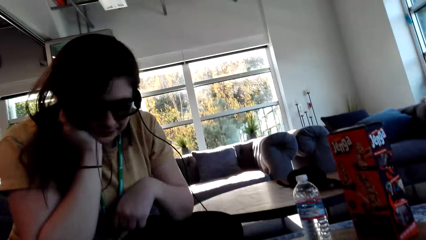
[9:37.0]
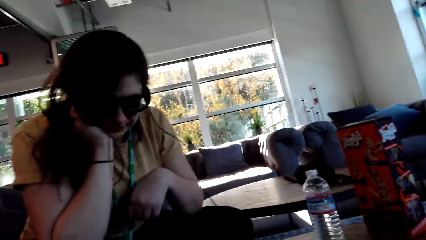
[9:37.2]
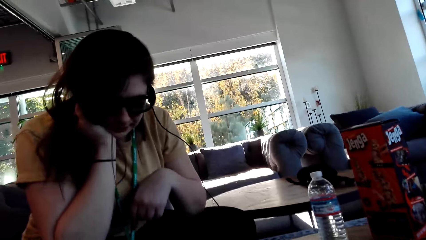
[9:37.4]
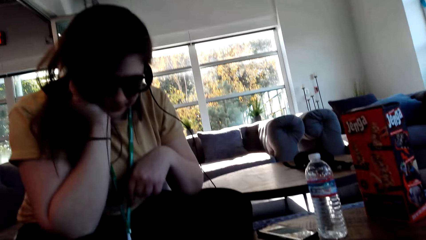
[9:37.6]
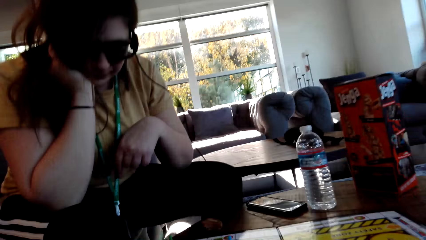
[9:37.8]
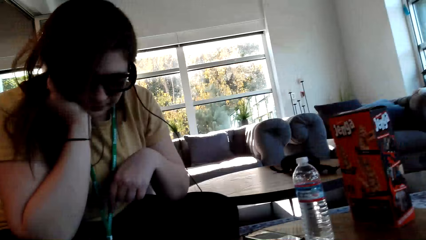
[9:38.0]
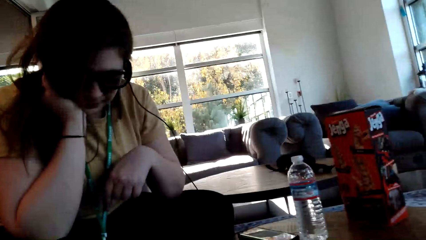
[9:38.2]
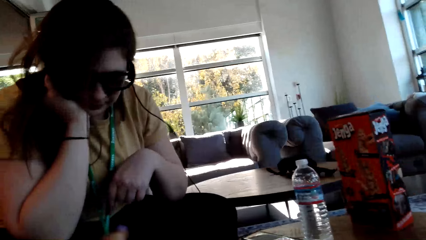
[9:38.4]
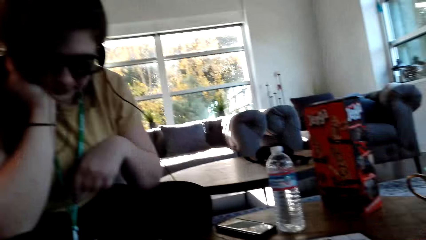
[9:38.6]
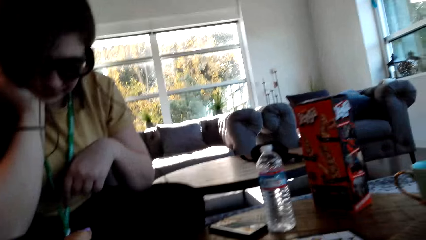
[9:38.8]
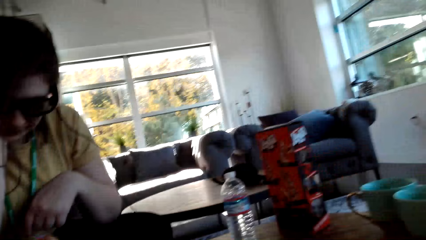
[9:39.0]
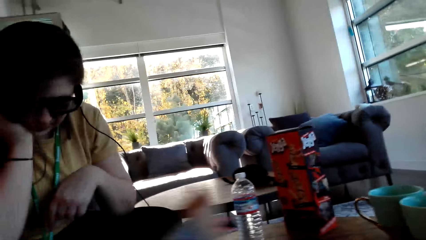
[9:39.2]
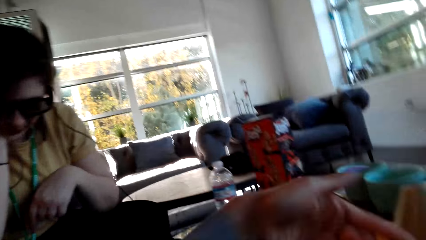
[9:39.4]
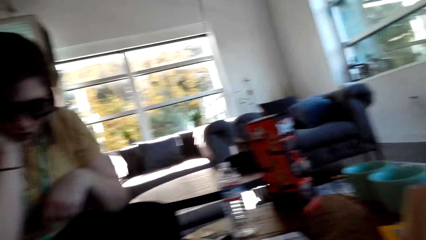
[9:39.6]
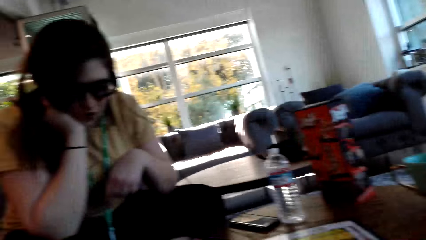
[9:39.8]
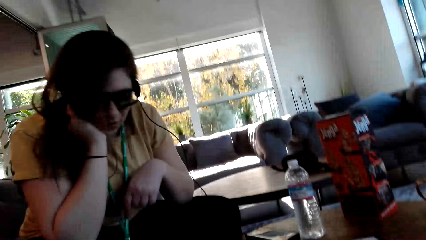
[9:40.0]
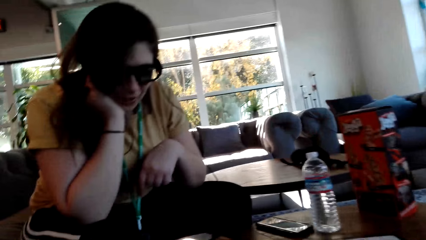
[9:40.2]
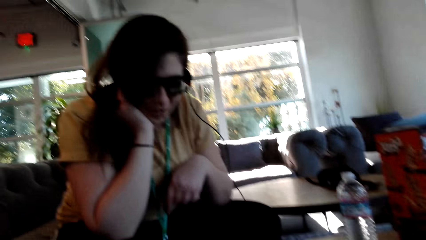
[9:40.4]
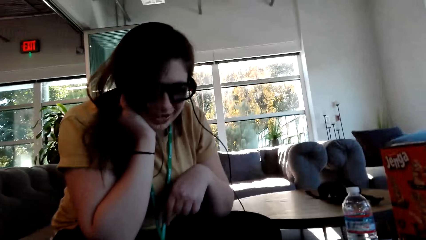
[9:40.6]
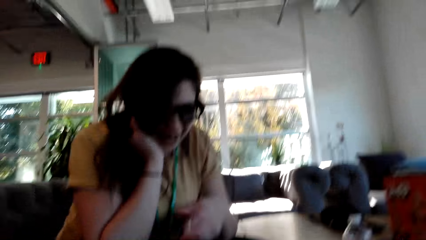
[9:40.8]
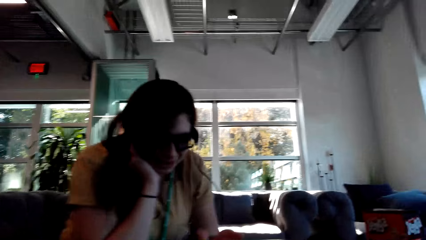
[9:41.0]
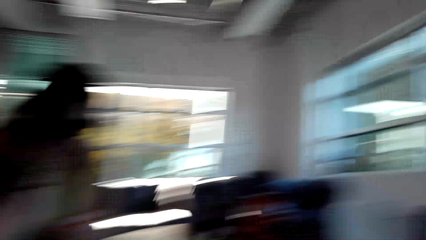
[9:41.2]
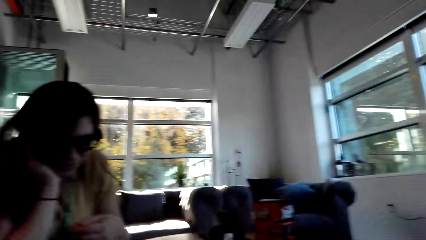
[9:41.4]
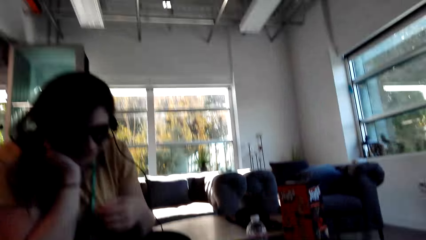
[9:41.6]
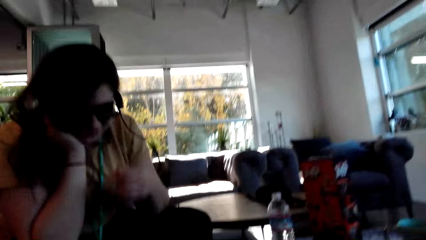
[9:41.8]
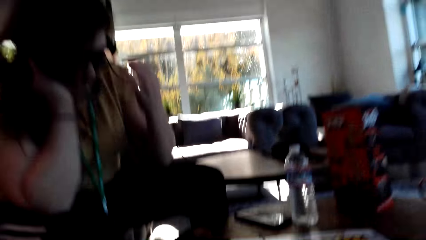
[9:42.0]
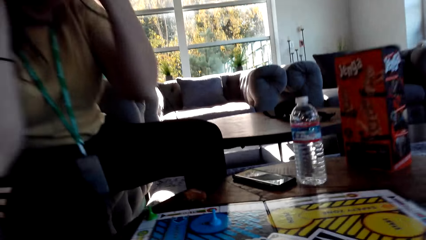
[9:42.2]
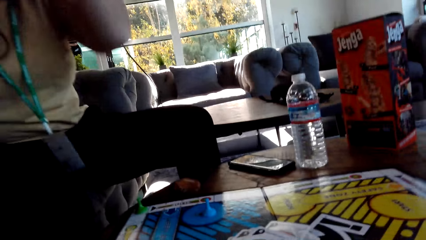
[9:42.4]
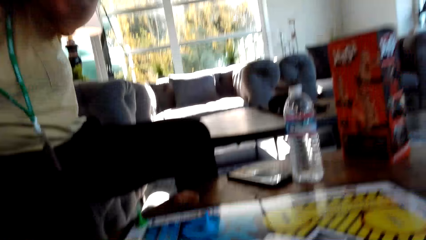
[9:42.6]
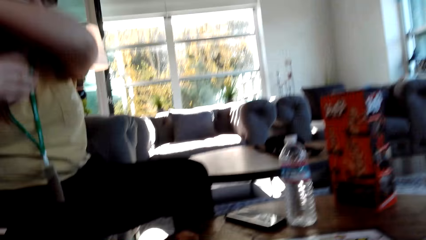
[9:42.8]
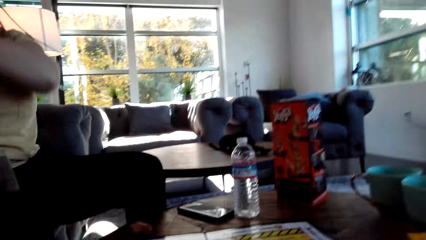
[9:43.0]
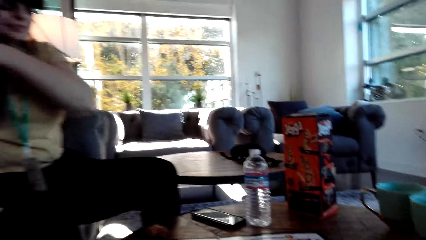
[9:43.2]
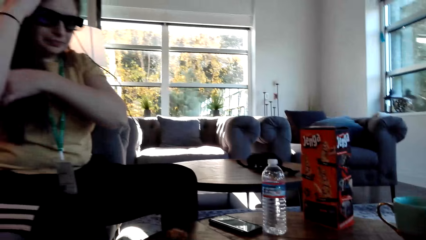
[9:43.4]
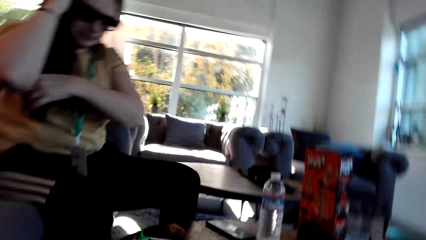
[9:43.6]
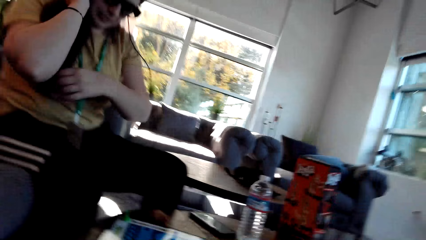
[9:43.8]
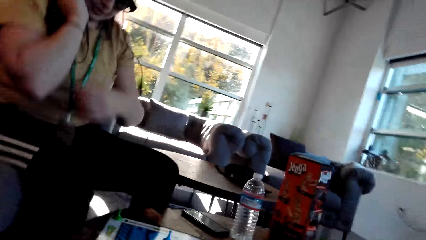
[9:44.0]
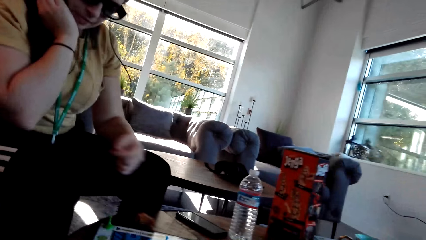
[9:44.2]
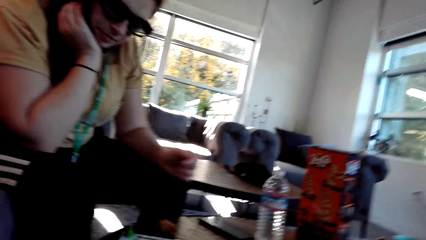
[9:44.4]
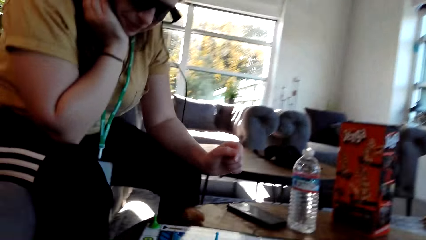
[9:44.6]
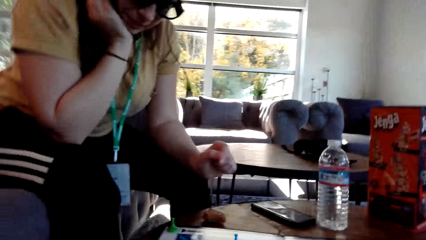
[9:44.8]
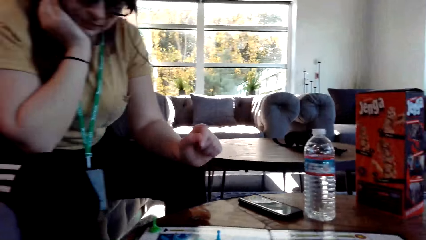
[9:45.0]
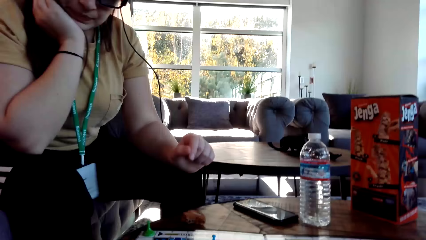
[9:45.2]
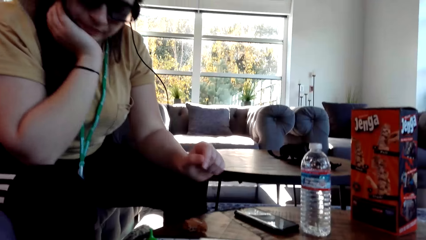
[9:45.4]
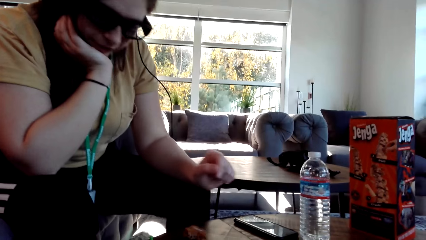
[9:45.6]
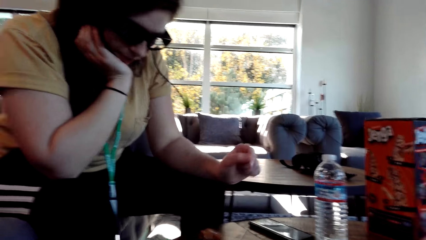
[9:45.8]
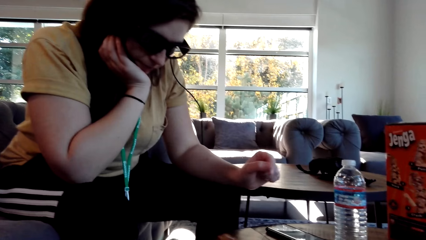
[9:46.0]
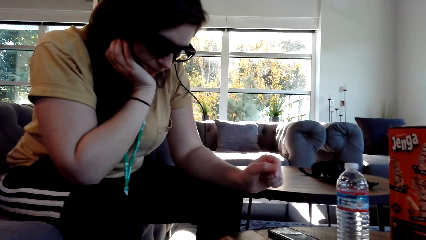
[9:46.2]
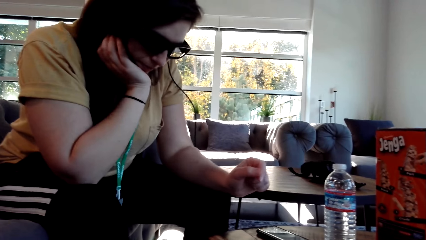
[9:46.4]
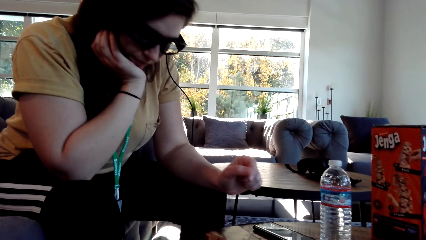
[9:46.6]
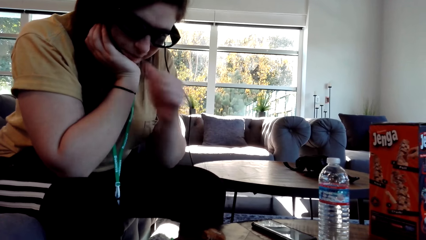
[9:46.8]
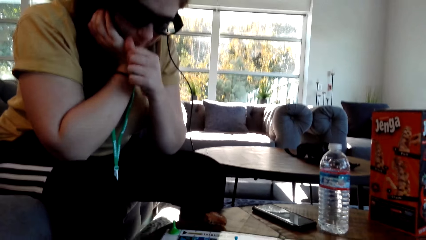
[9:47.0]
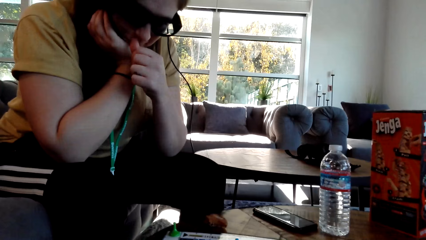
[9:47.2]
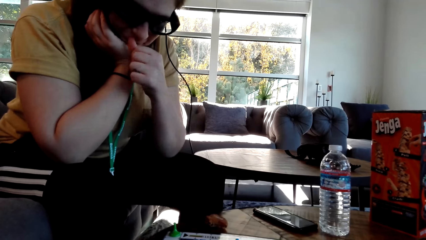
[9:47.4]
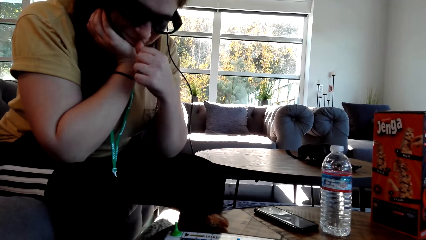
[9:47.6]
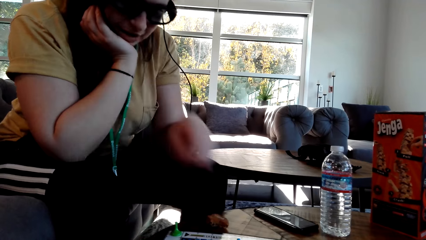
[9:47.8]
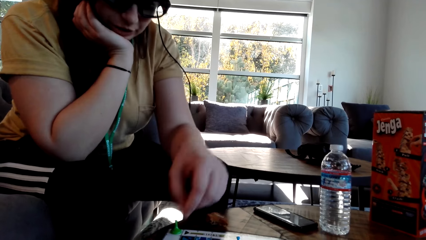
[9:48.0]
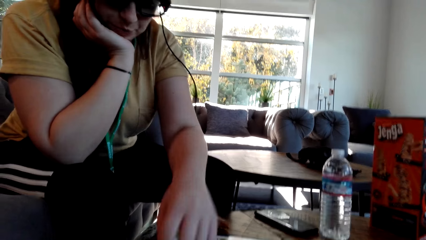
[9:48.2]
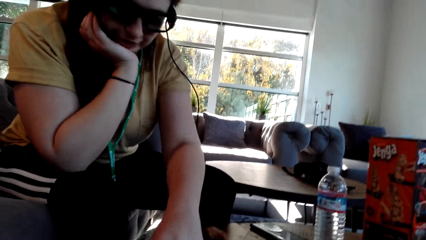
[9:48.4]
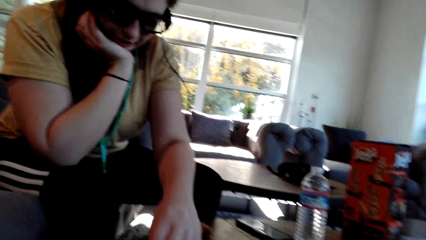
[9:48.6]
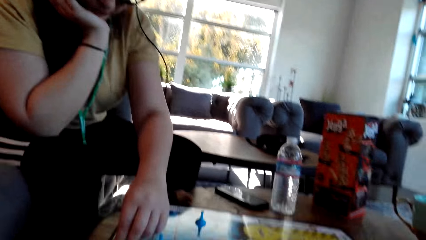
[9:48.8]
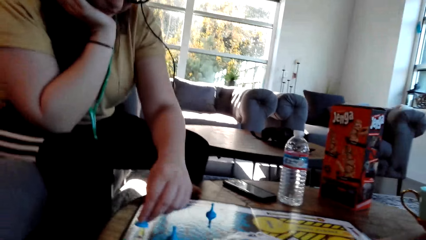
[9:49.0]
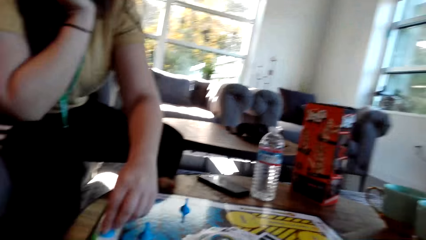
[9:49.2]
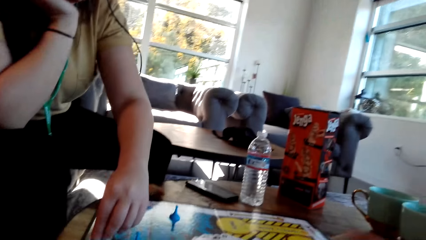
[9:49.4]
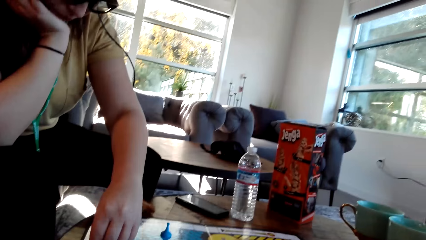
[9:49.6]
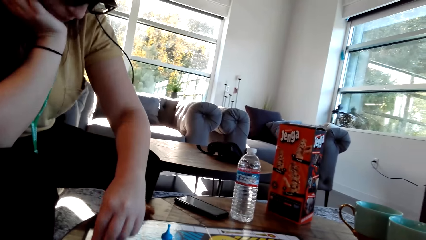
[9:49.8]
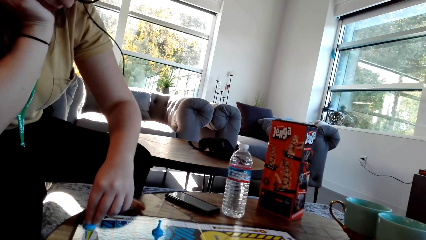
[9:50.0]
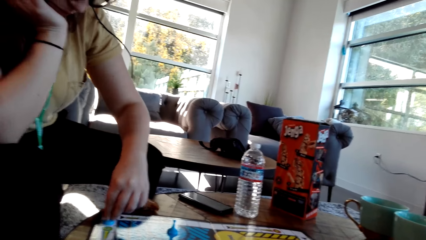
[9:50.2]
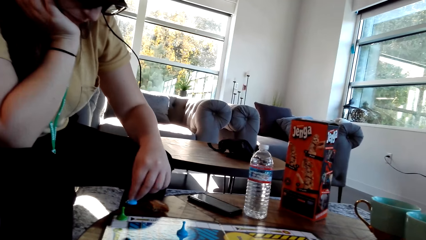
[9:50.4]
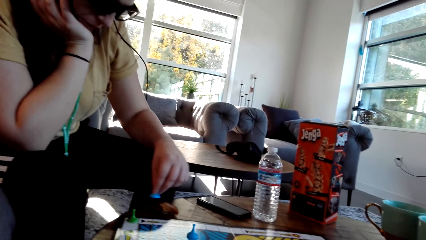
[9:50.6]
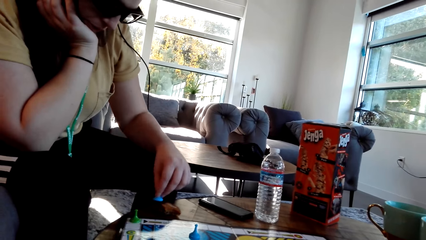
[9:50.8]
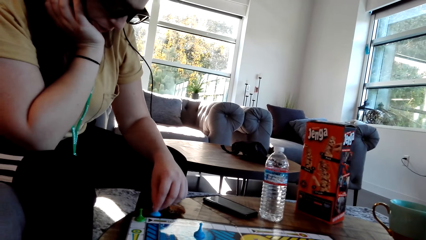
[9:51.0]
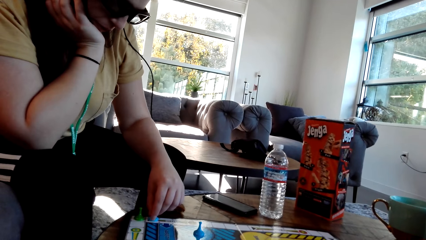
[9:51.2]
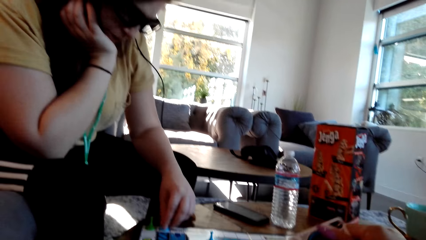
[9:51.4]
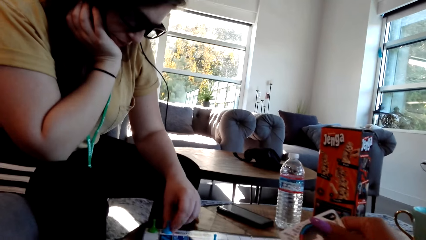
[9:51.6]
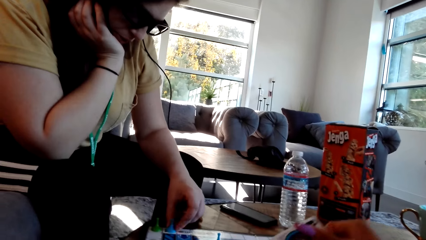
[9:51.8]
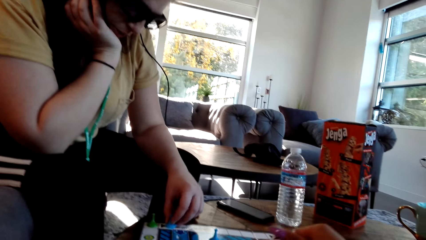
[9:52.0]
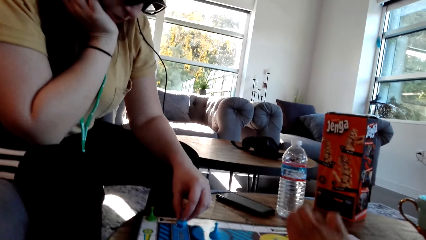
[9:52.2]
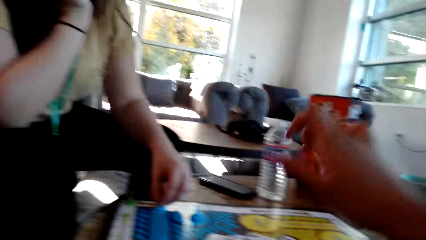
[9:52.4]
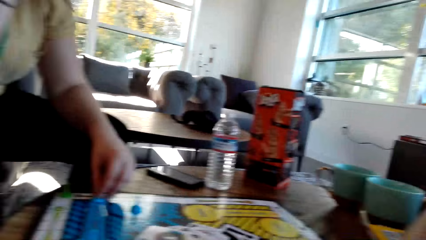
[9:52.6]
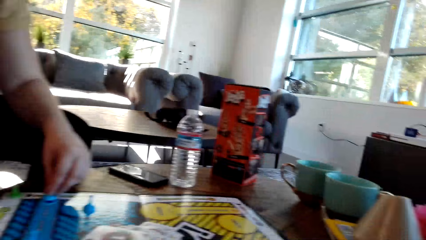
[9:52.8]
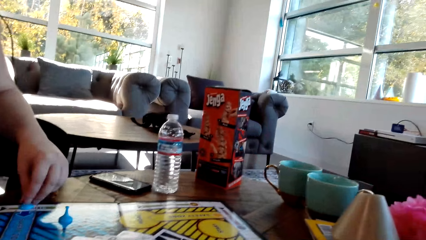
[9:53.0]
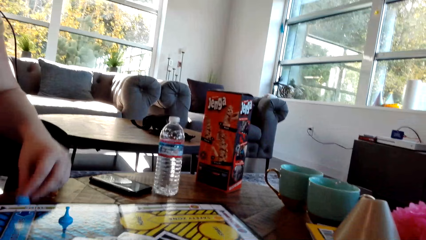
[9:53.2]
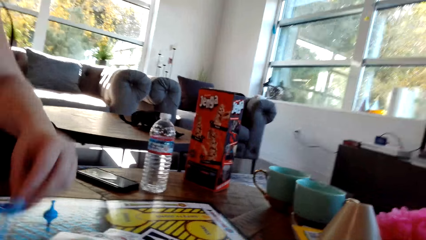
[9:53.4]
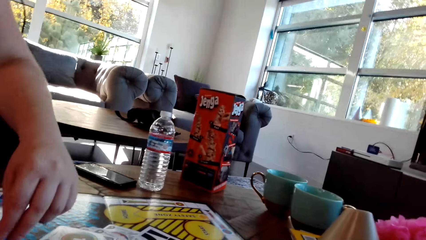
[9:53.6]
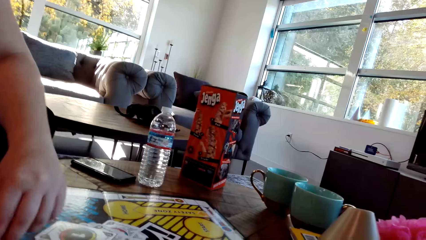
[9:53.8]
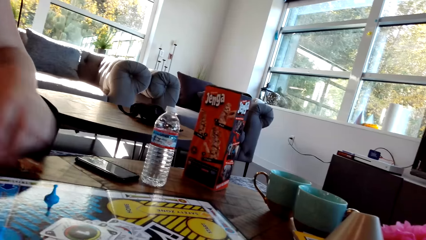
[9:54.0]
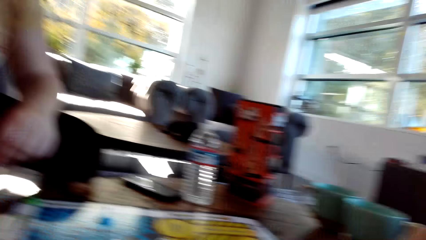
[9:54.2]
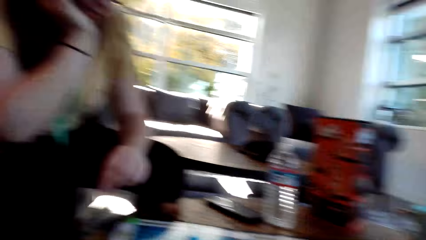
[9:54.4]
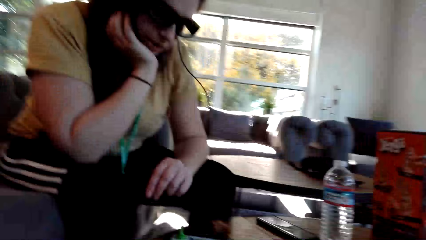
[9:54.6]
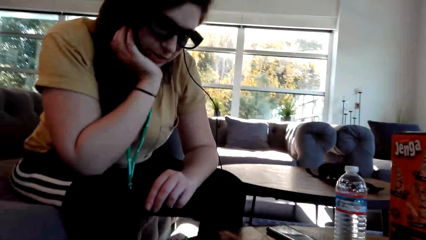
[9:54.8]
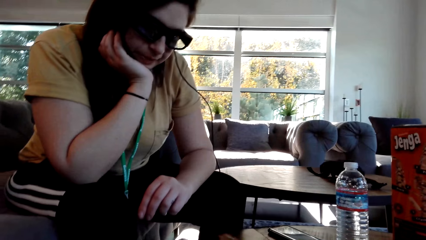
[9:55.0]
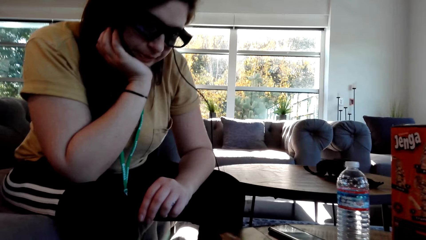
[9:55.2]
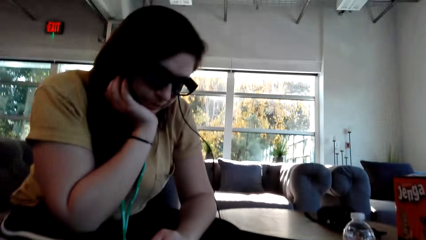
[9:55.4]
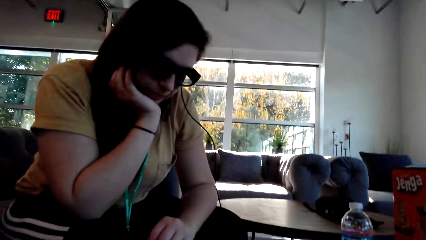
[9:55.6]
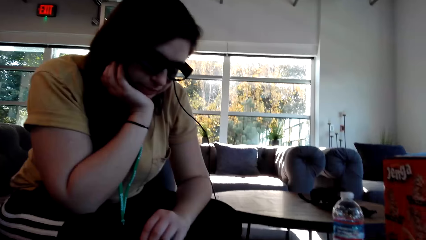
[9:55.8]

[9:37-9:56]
The camera wearer looks at the board. The woman moves the pawn on the game board. The woman picks up a chip from the board and puts the chip on the game board. She puts the chip on the game board repeatedly.
